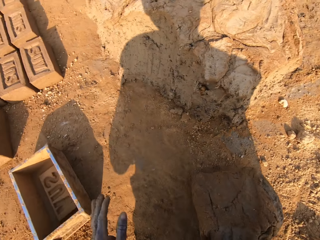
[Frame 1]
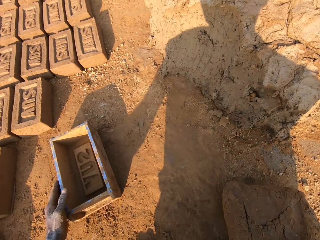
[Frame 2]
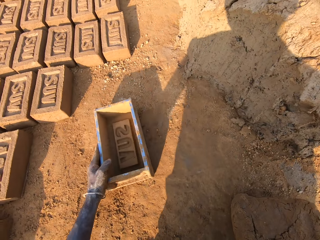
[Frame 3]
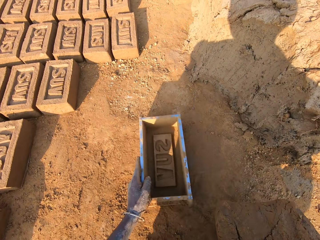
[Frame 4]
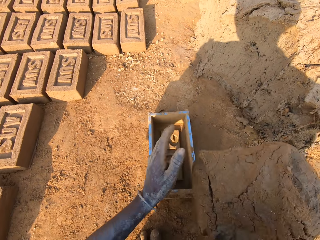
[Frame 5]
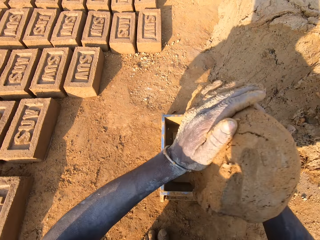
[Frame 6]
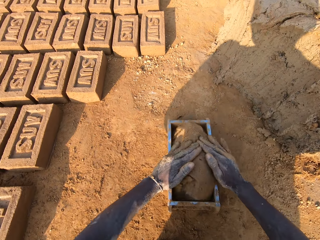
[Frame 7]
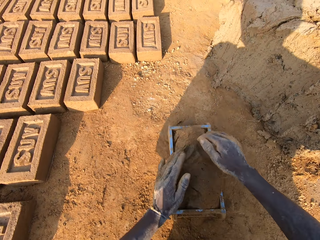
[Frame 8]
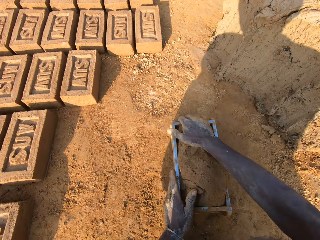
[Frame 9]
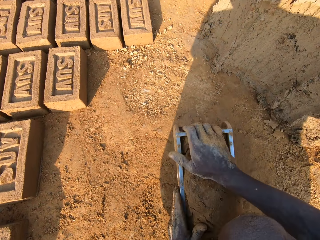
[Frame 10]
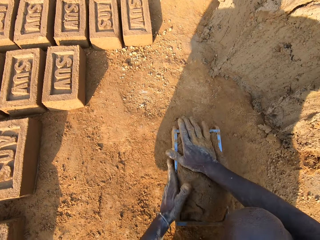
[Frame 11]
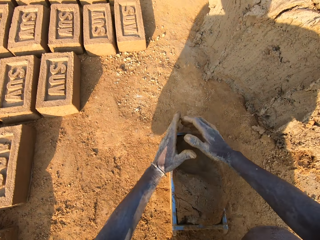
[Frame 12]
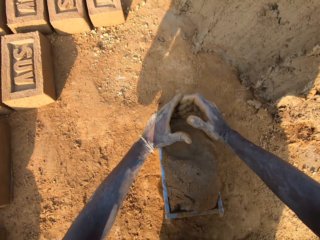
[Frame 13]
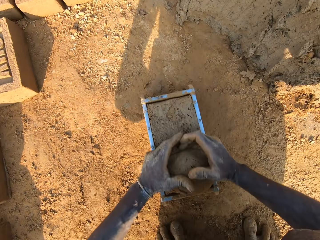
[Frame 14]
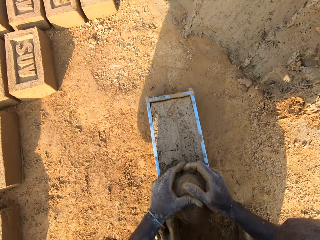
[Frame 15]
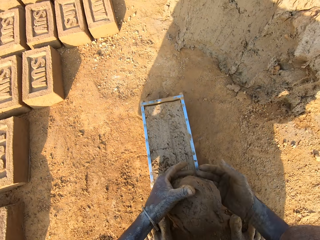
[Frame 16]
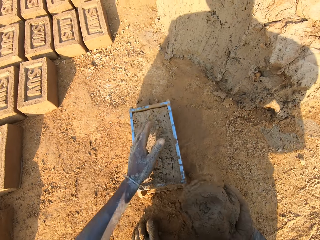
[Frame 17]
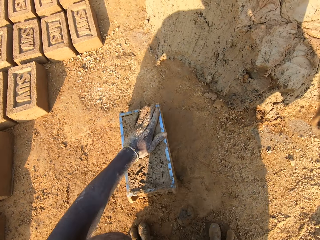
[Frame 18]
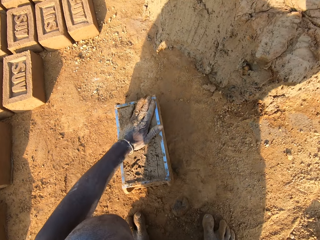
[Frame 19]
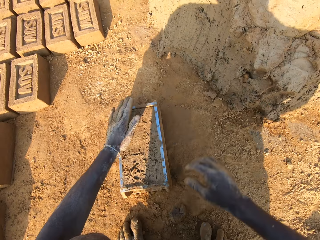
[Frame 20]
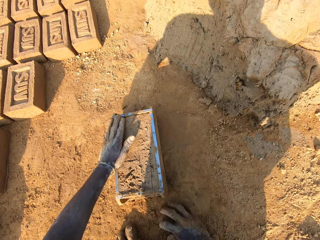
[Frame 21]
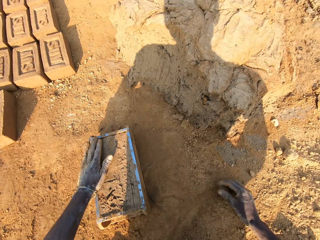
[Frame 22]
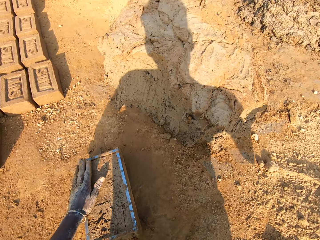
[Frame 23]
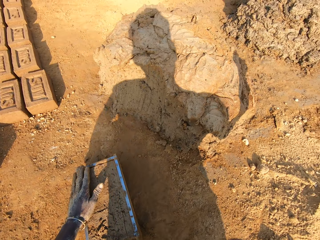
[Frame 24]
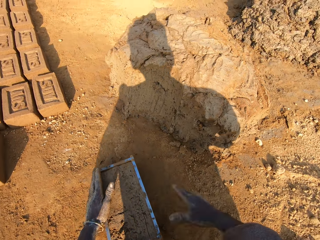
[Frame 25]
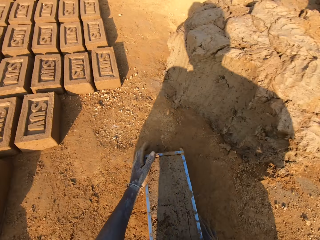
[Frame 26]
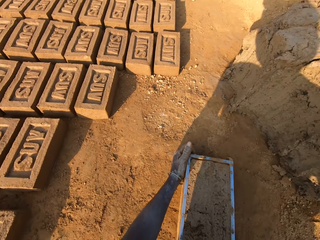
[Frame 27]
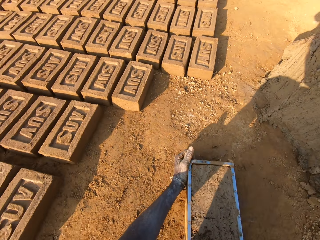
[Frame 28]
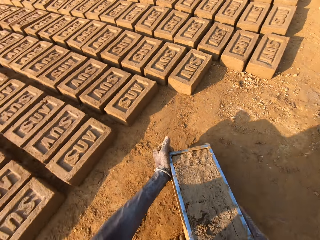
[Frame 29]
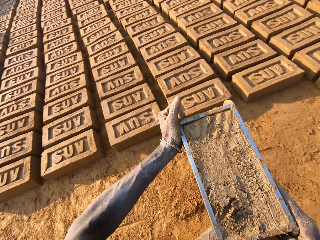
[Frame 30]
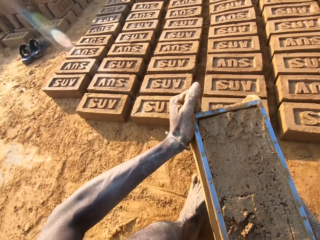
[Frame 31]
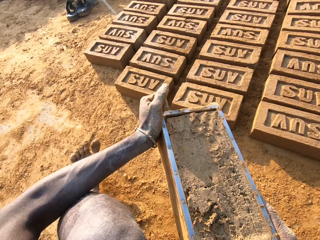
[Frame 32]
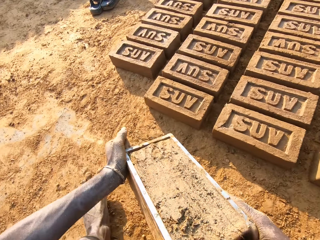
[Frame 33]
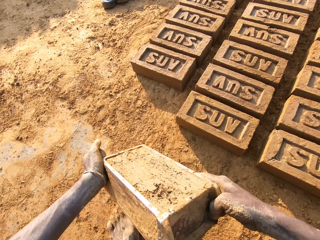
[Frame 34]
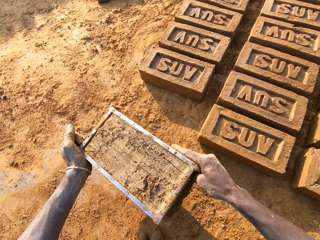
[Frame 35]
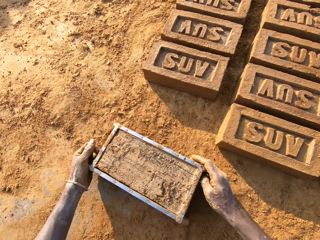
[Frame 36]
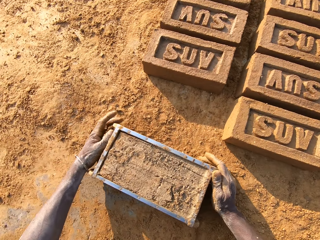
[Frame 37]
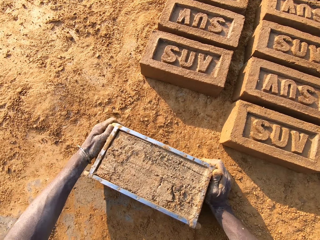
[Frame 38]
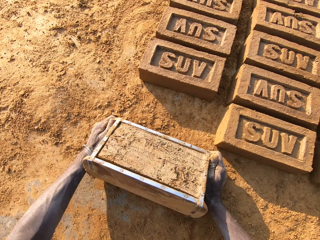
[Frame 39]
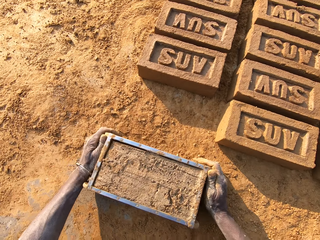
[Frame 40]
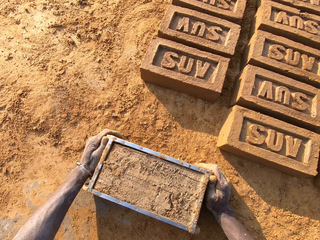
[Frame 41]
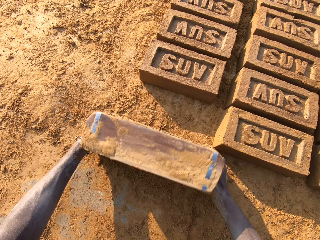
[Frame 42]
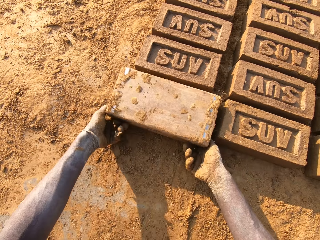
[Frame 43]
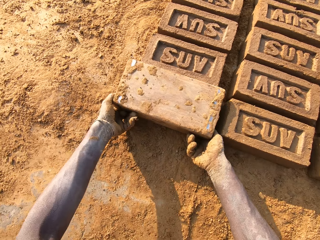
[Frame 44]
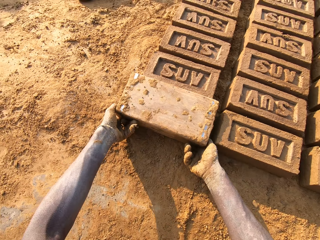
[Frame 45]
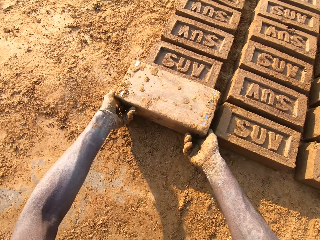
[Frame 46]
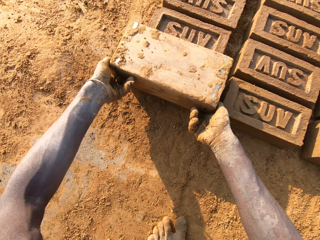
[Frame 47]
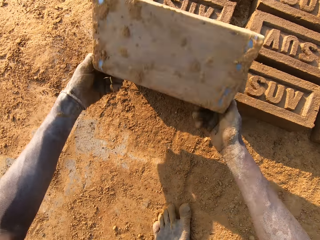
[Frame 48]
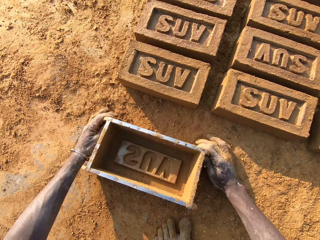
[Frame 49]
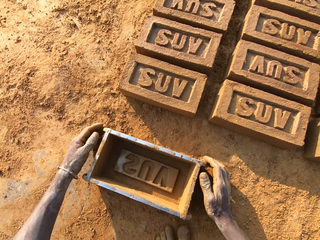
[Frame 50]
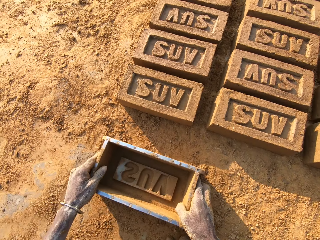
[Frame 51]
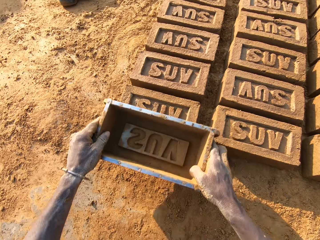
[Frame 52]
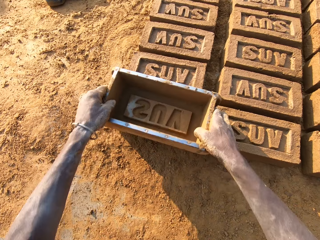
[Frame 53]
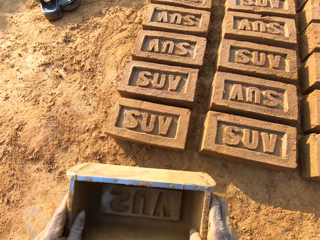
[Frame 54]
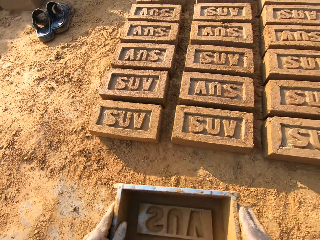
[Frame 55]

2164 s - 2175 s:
The camera wearer moves the pan forward with his left hand. He puts the mud in the pan. He presses the mud in the pan with his hand. He removes excess mud in the pan with his hands. He throws the mud in his hand on another mud on the floor. He picks the clay or mud from the ground and throws the clay to a heap. He lifts away the wooden box or pan. He turns around with the pan in his hand. He drops the pan on the floor. He turns the pan on the floor. He removes the mold mud from the pan on the floor. He places the wooden box on the ground. He hits the top of the mold mud with the pan.

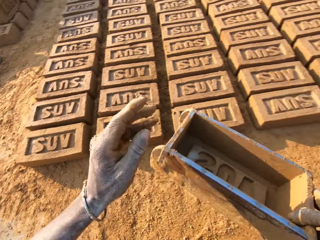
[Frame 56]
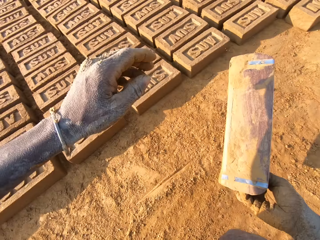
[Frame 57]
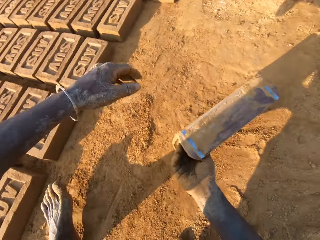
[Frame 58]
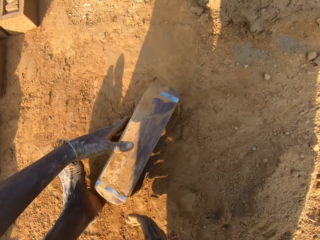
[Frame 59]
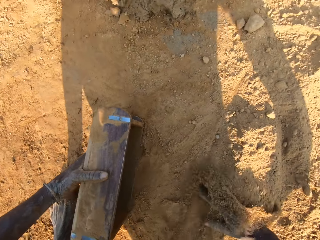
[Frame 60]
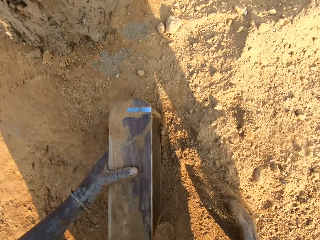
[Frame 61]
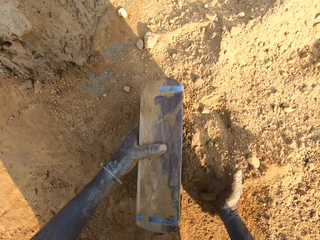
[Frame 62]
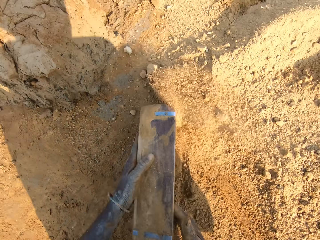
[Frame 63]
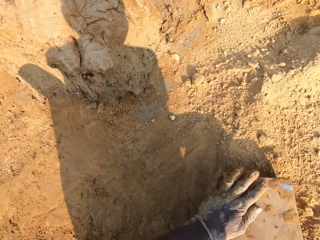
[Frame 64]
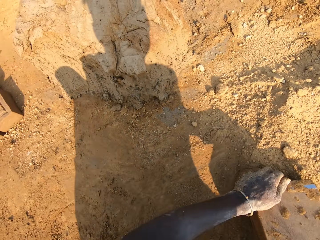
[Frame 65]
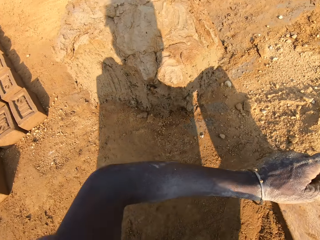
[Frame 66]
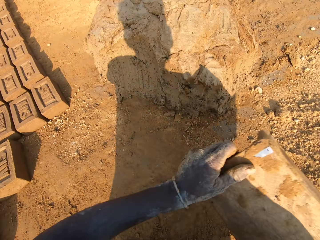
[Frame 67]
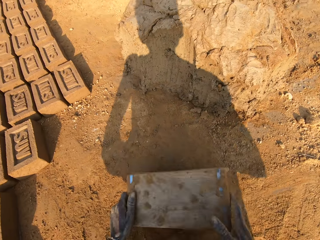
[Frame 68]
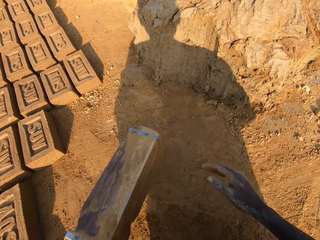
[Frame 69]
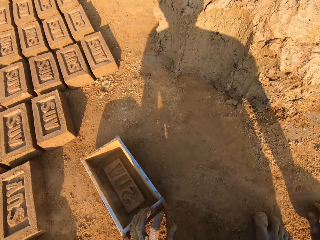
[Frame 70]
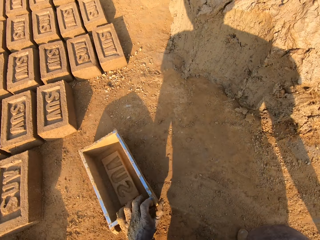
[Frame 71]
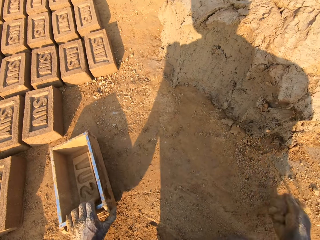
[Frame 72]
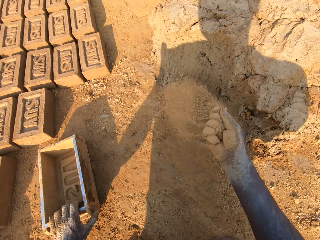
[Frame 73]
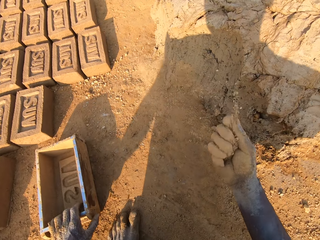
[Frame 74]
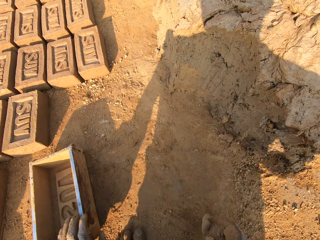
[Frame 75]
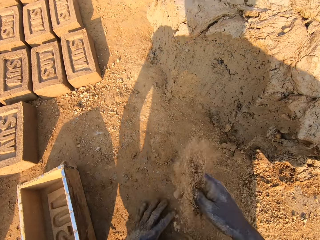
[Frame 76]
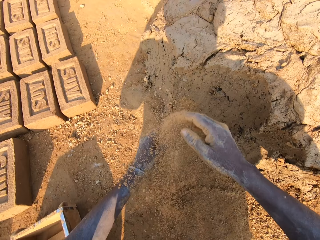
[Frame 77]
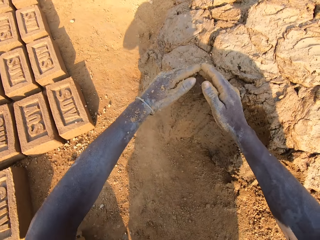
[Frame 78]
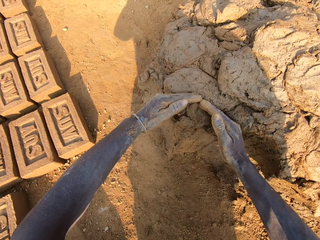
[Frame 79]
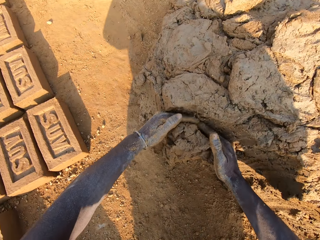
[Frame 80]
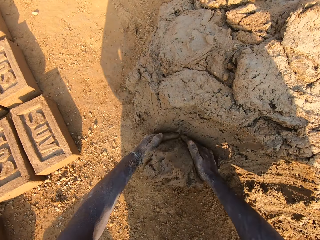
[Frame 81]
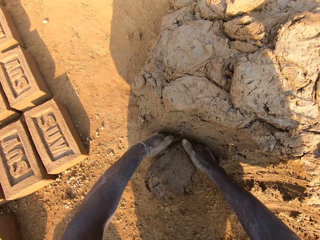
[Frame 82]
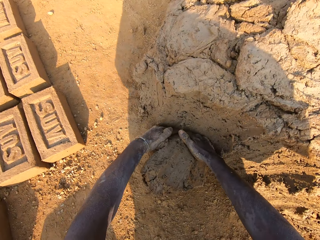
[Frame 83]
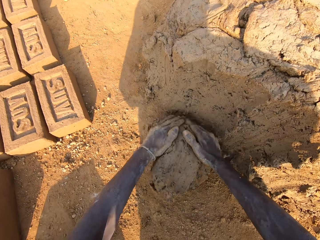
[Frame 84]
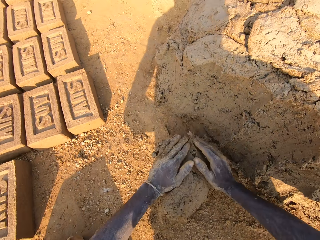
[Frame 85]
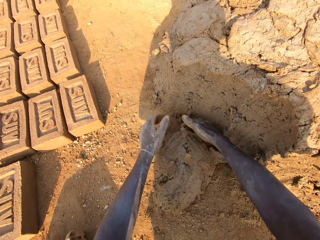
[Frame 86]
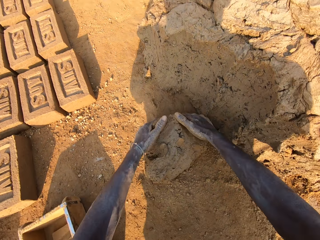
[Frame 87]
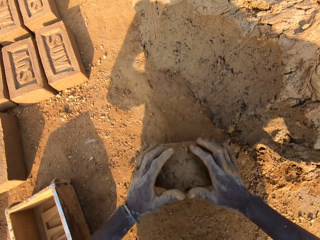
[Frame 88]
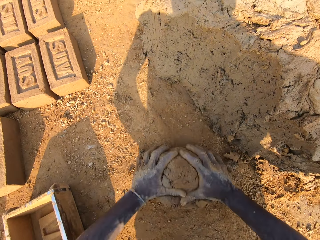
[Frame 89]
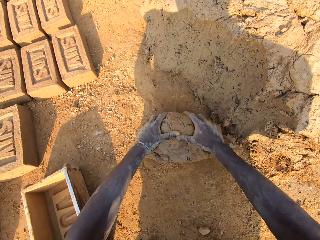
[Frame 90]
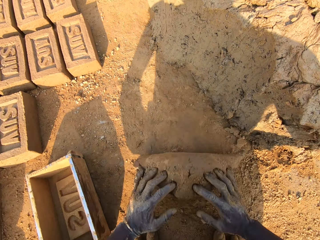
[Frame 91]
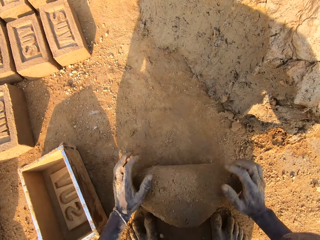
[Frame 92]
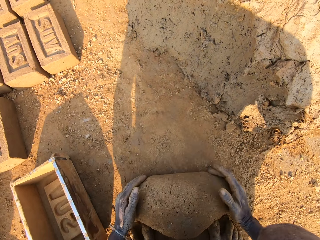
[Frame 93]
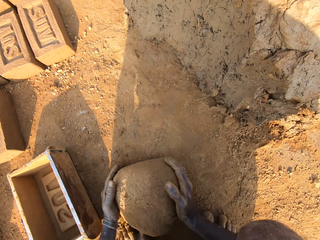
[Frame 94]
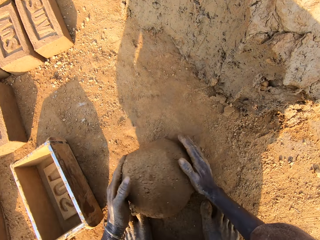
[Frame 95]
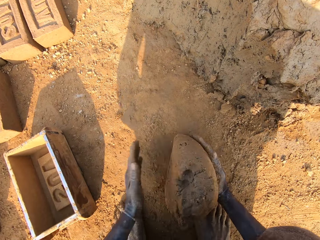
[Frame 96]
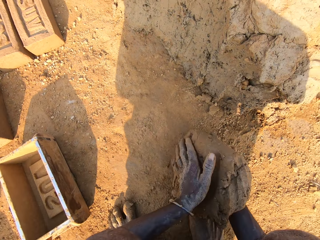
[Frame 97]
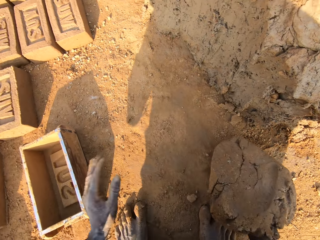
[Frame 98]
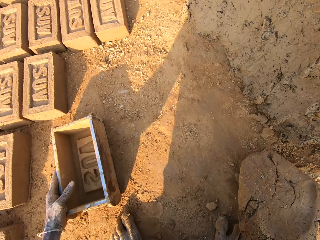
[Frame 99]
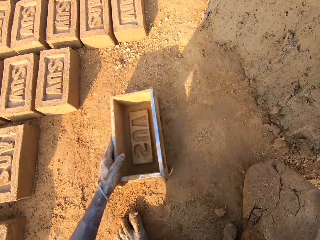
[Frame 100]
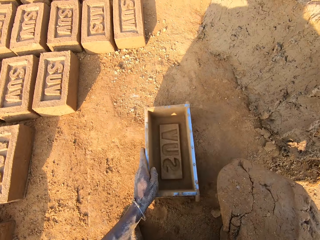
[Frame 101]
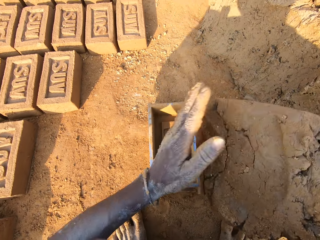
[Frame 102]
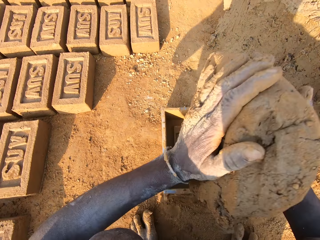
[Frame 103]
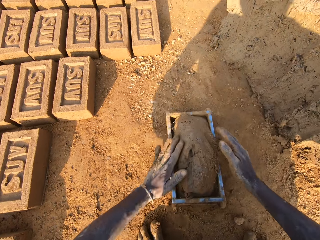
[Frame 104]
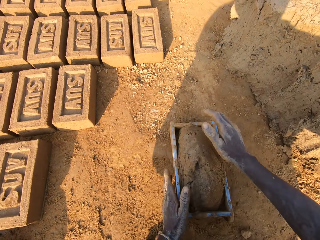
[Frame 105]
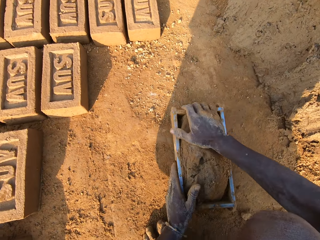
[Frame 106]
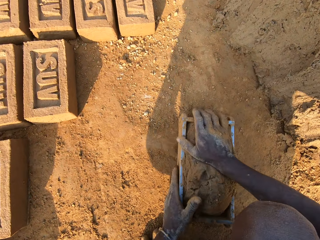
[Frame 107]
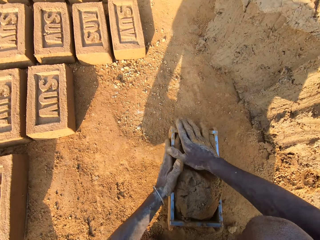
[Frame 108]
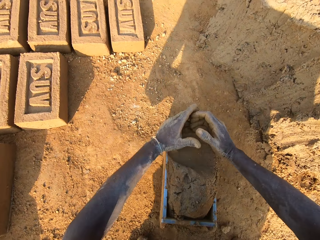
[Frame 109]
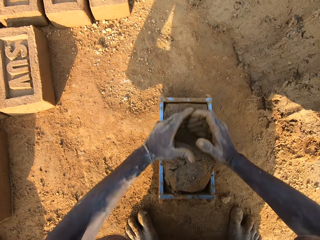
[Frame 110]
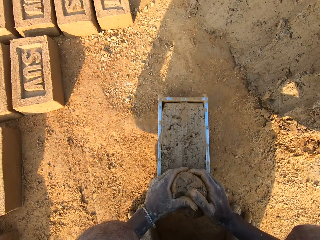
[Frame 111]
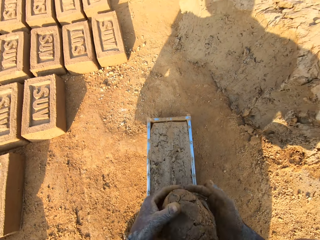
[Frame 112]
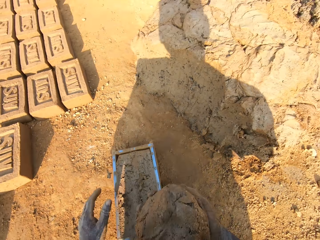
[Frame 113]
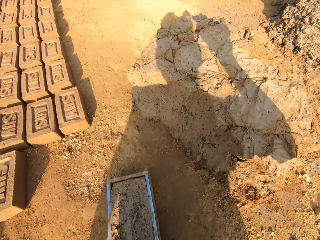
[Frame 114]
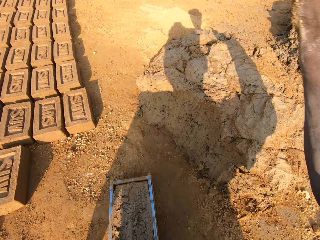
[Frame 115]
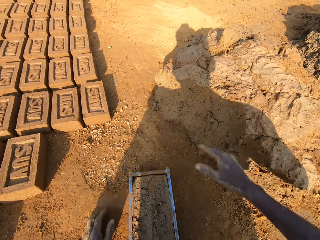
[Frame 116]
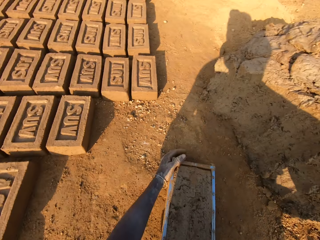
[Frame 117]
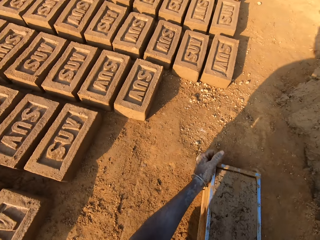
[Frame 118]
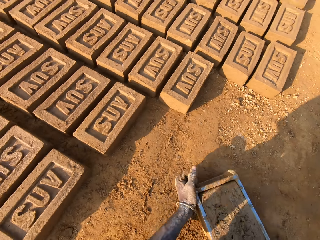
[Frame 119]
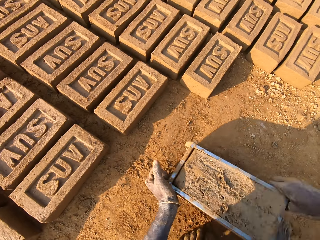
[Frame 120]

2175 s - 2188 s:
The camera wearer lifts away the wooden box or pan. He turns around with the pan in his hand. He puts some sand or soil in the pan with his right hand. He empties the wooden box. He removes the pan from the sand on the floor. He drops the pan on the floor. He takes some sand from the floor with his right hand. He pours the soil on the ground with his hand. He takes some mud from the floor. He rolls the mud on the sand on the floor. He moves the pan forward with his left hand. He puts the mud in the pan. He presses the mud in the pan with his hand. He removes excess mud in the pan with his hands. He throws the mud in his hand on another mud on the floor. He turns around with the pan in his hand.
